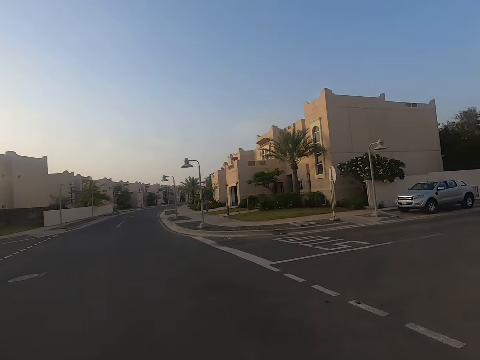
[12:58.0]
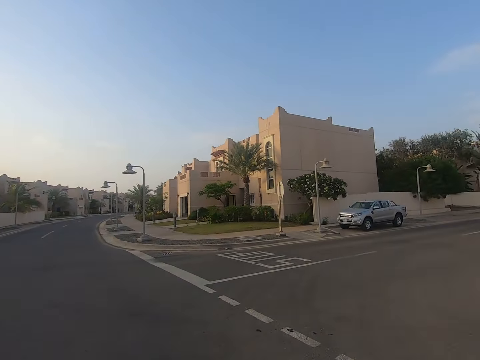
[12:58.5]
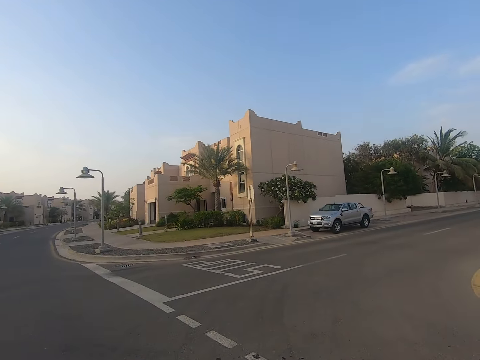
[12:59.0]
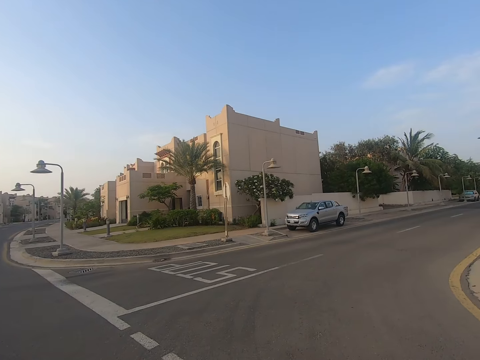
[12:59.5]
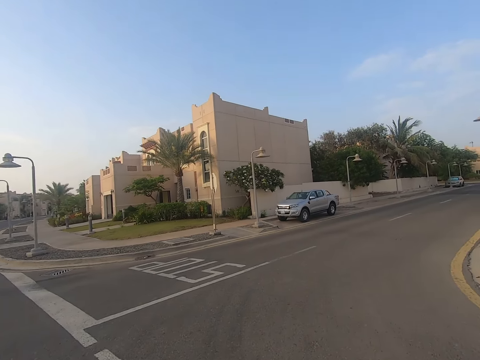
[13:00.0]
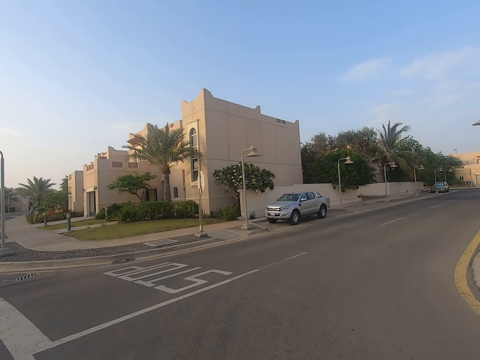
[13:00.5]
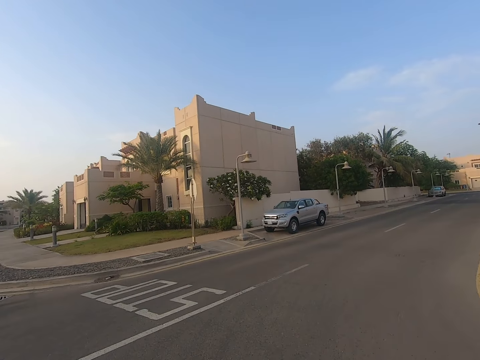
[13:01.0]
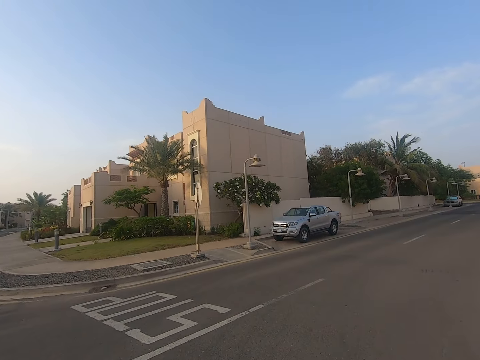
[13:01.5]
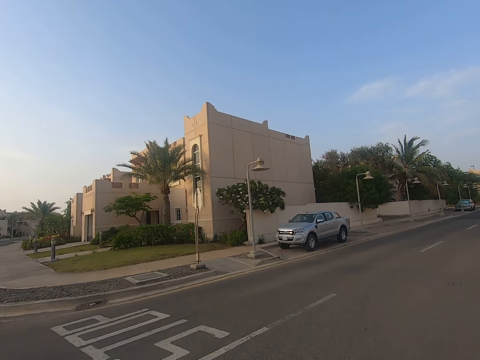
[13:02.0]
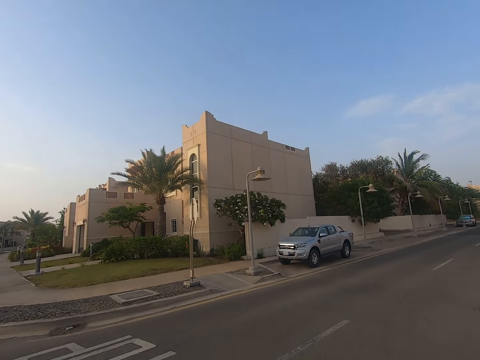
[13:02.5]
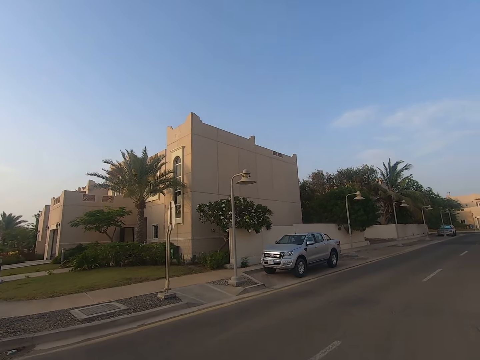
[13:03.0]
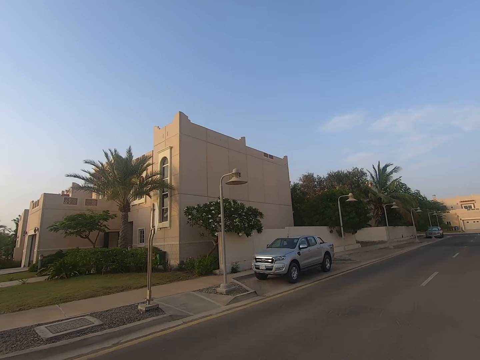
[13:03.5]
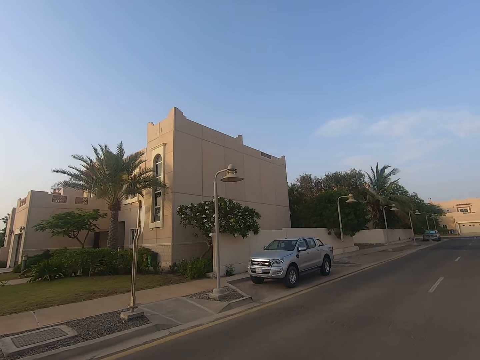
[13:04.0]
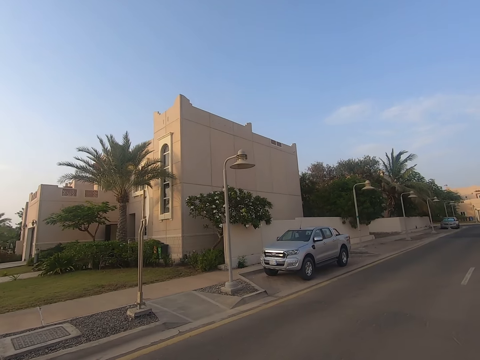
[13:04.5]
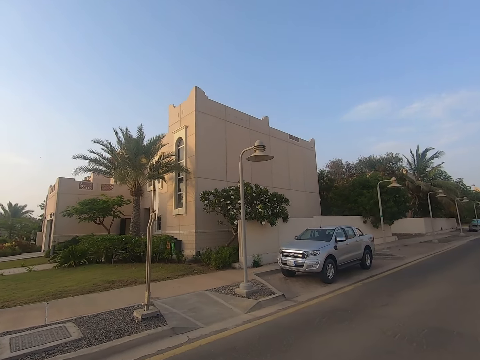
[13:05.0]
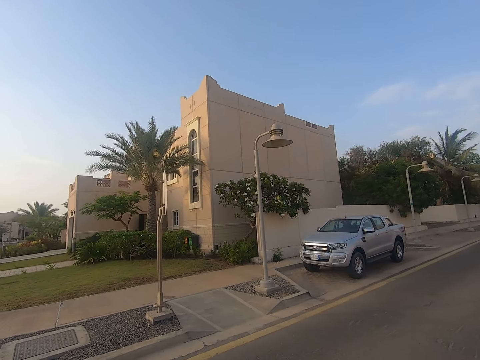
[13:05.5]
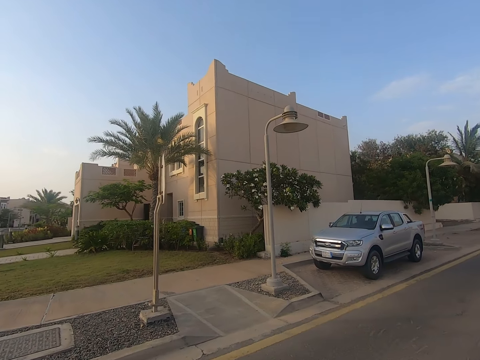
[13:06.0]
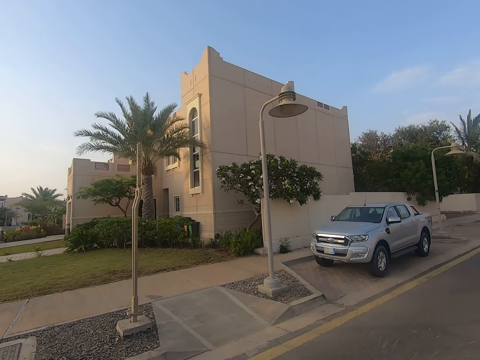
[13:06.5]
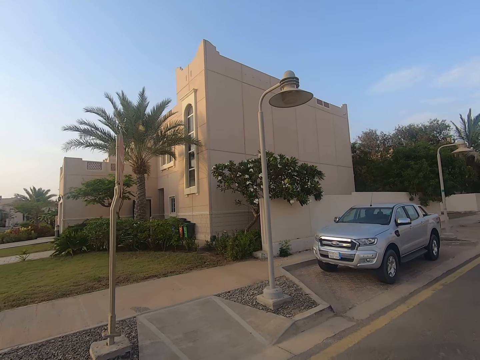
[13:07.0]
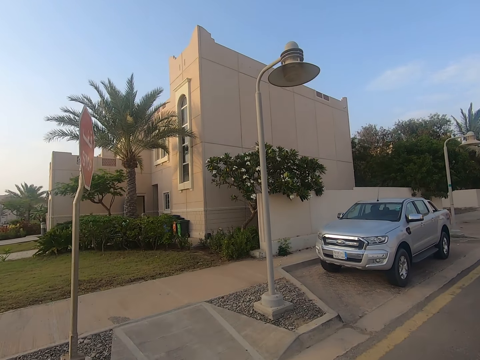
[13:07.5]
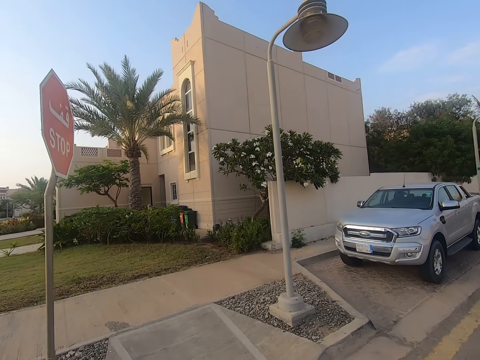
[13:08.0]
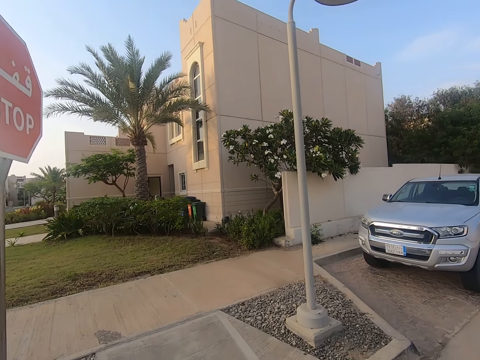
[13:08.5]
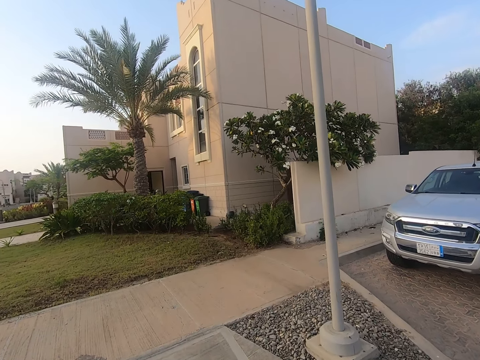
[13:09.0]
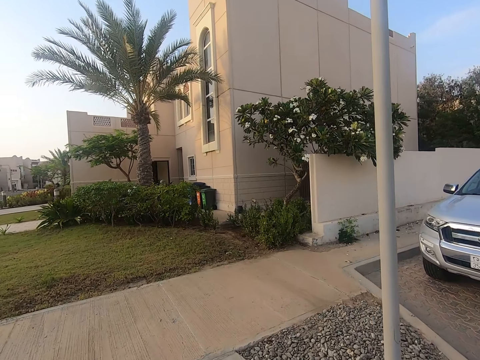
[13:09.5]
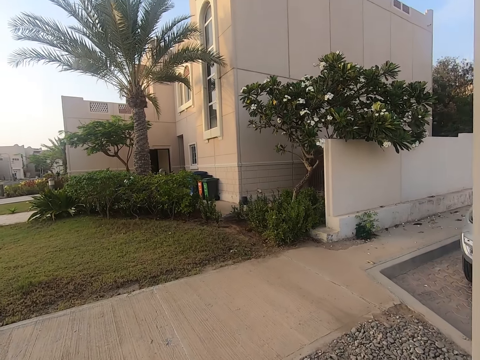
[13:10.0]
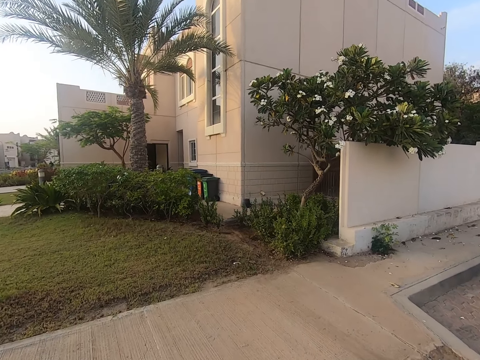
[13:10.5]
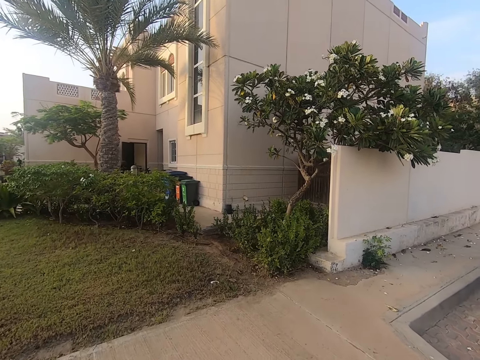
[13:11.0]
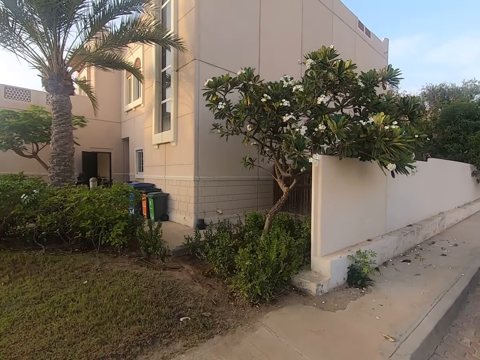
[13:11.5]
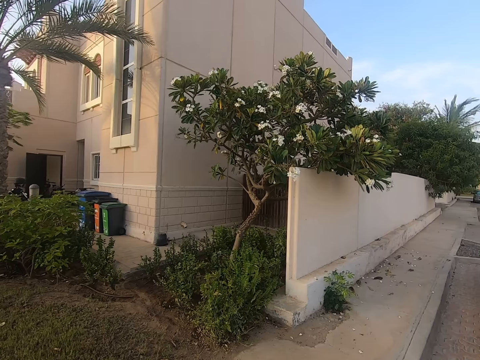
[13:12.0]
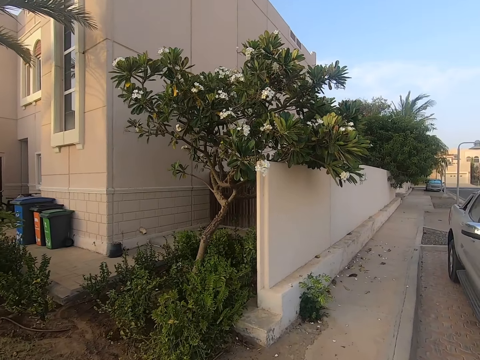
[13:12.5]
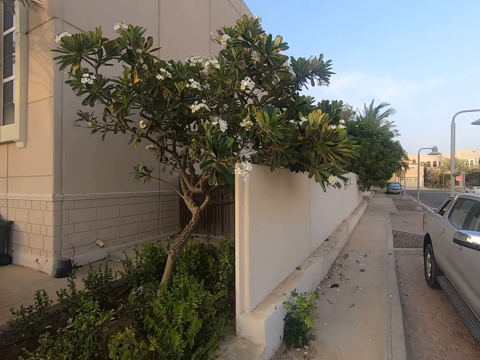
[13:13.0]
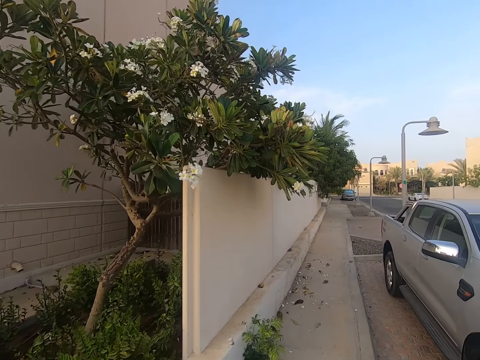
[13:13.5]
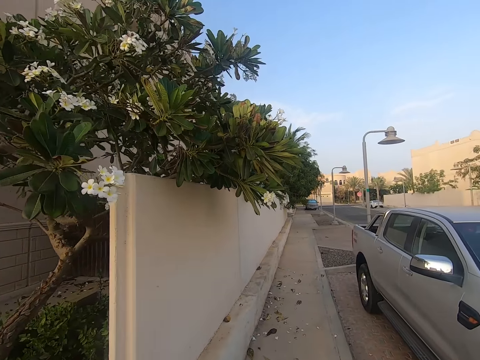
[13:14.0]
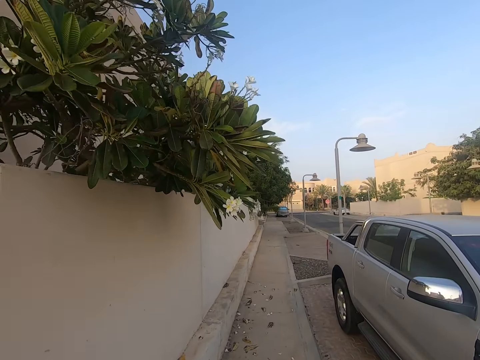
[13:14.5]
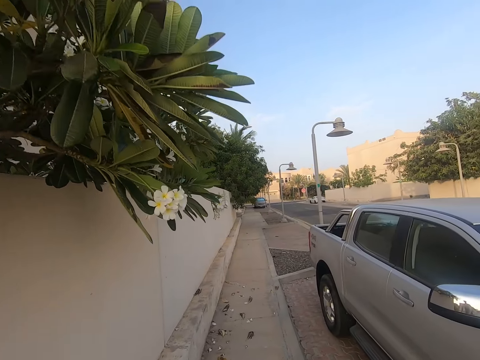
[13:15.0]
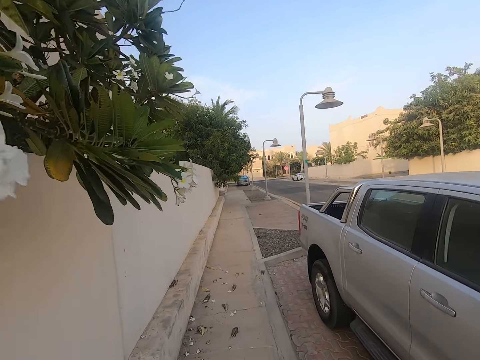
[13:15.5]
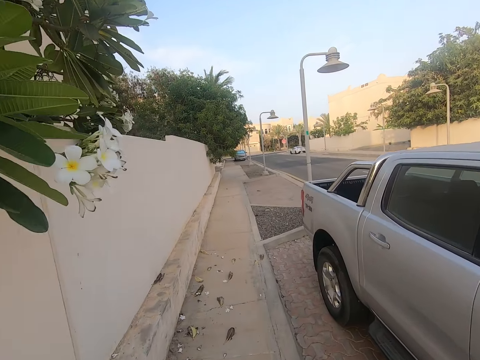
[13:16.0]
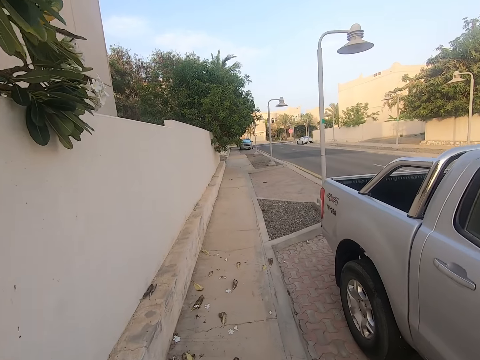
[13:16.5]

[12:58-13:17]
The camera wearer pushes a baby stroller across the road. They ride a baby in a baby car on the road. They approach the pavement. They ride the baby on the baby car on the pavement.

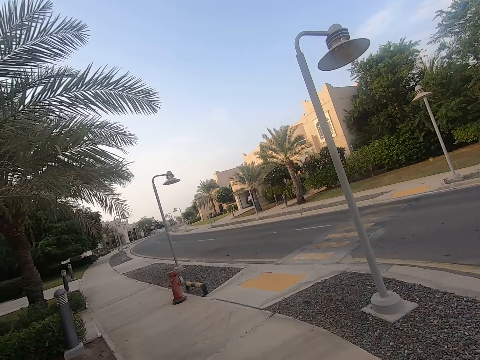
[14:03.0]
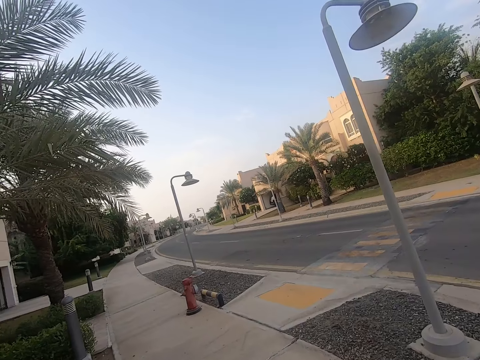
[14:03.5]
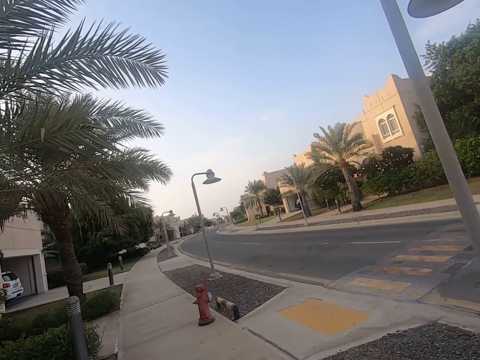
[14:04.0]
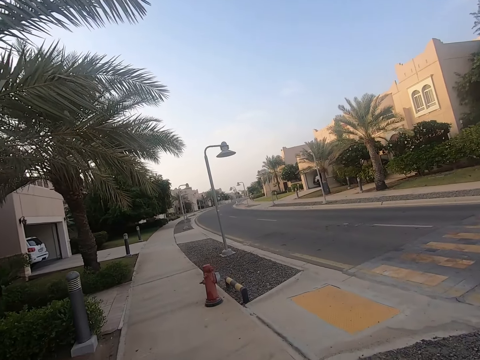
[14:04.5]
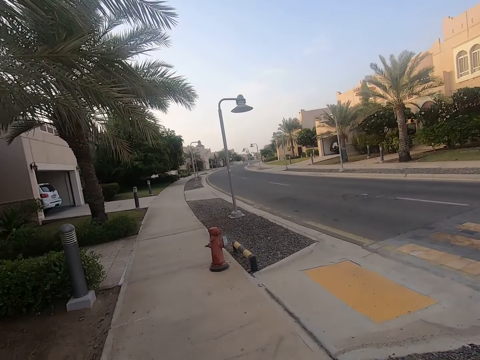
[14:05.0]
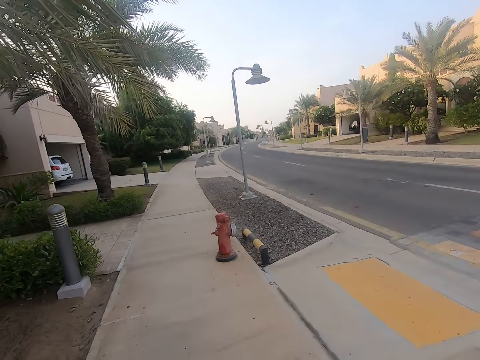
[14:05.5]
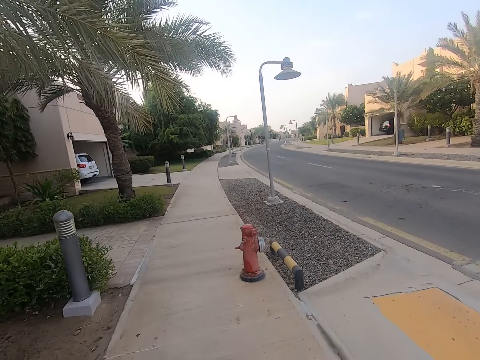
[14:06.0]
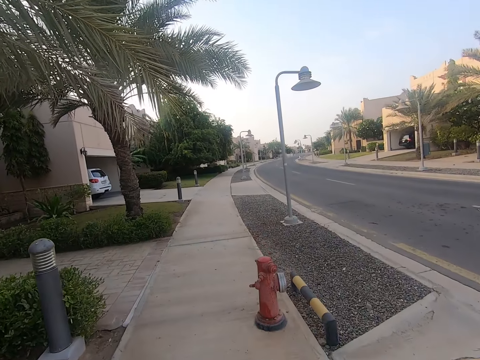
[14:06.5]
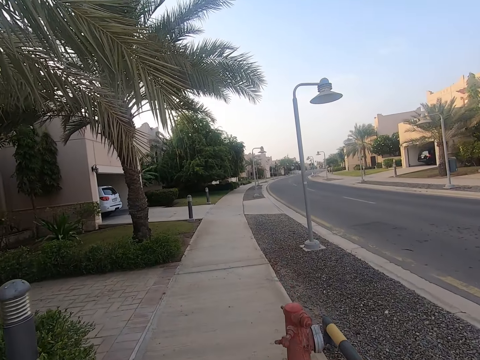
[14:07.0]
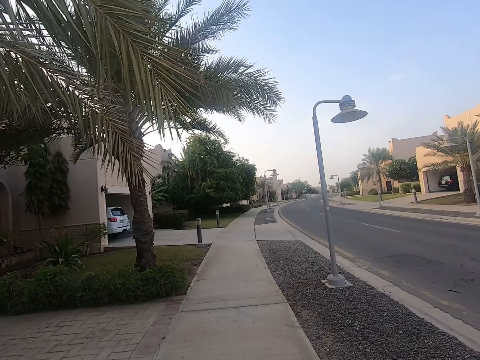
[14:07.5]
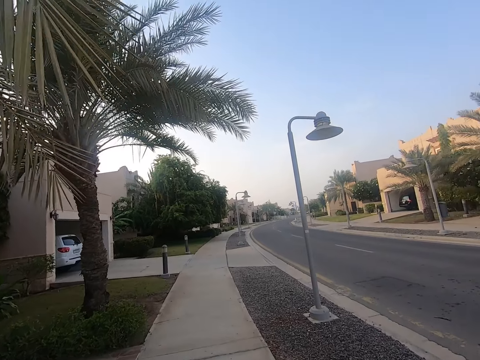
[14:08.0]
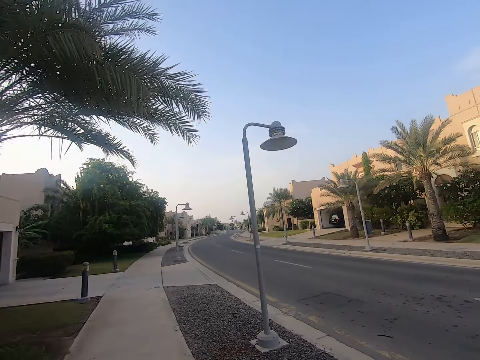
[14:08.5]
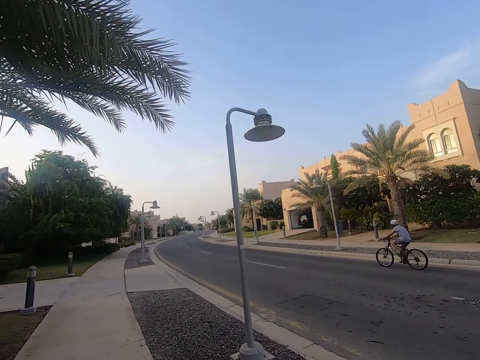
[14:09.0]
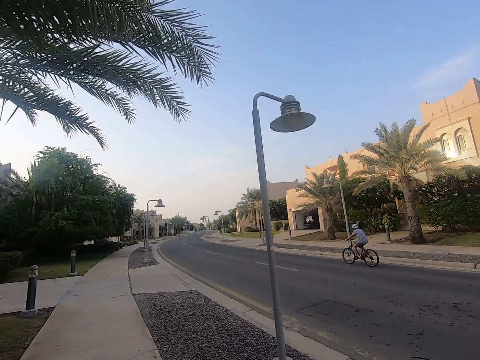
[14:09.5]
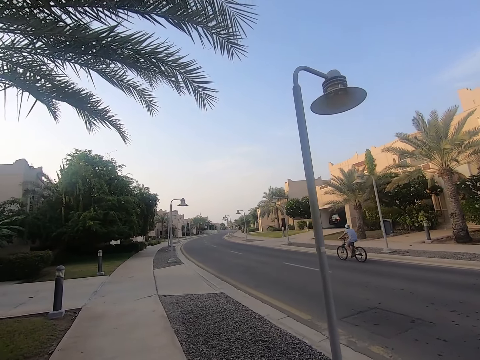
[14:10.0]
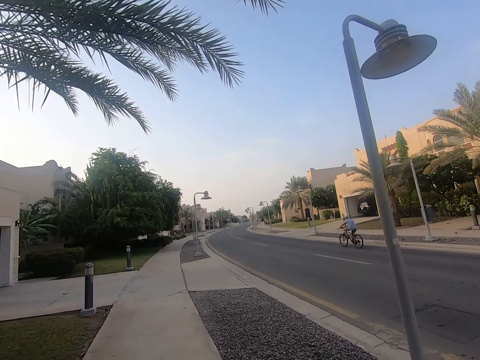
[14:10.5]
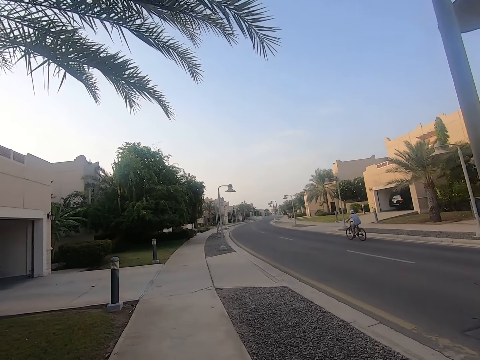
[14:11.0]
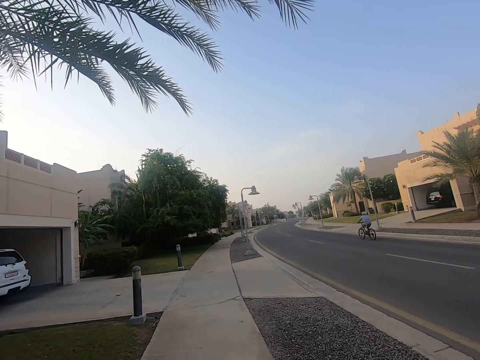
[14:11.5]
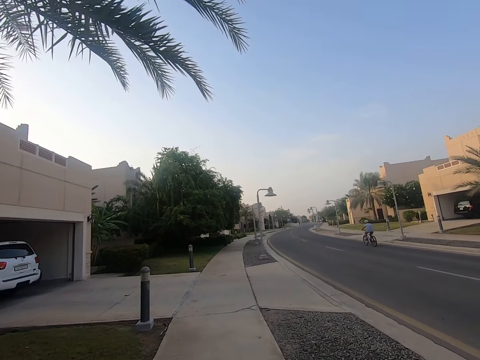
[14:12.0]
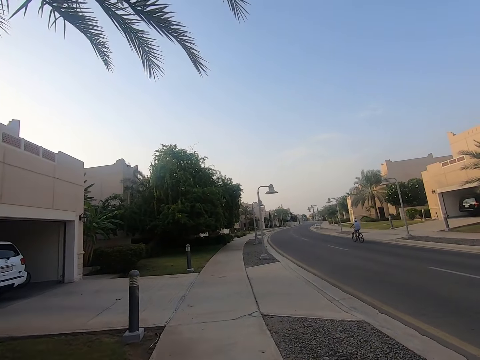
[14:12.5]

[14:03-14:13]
The camera wearer takes a left turn. A cyclist drives past the camera wearer.
